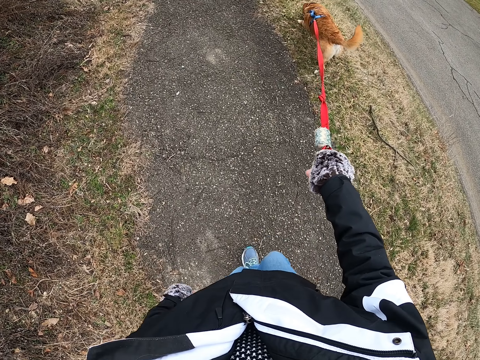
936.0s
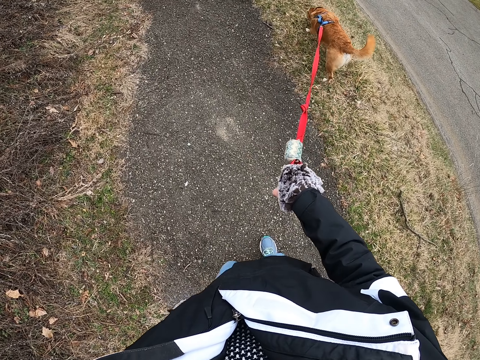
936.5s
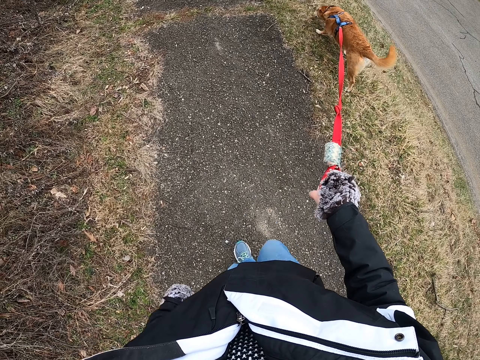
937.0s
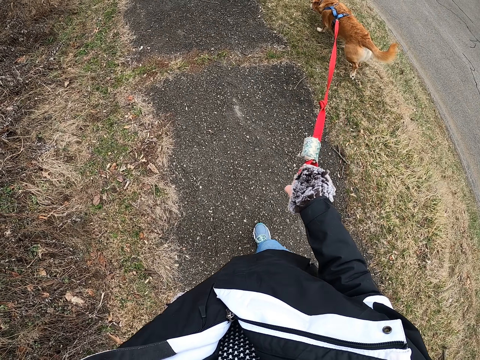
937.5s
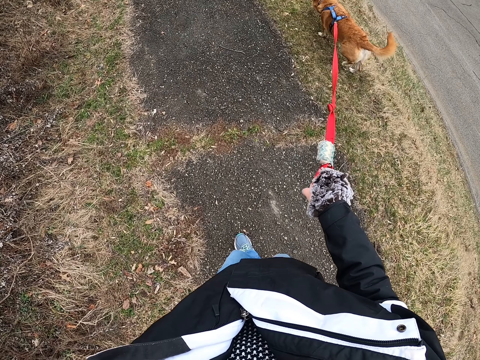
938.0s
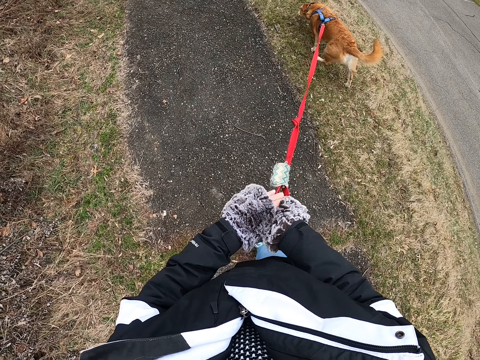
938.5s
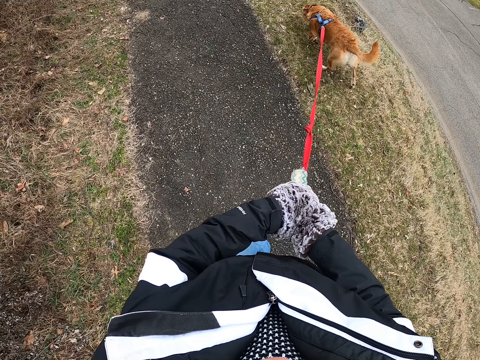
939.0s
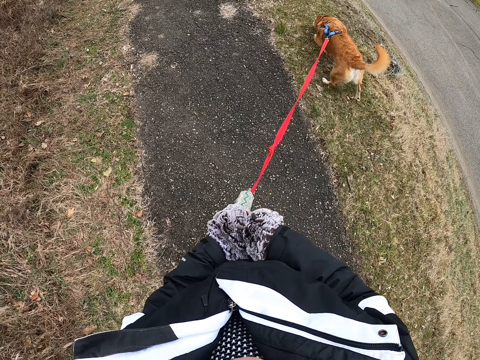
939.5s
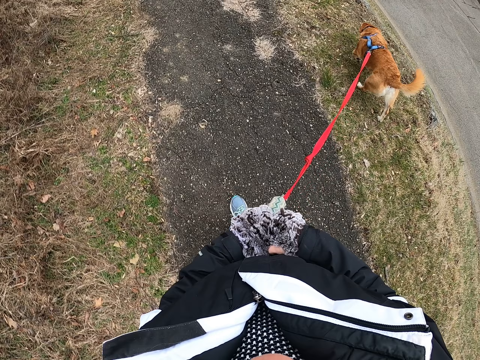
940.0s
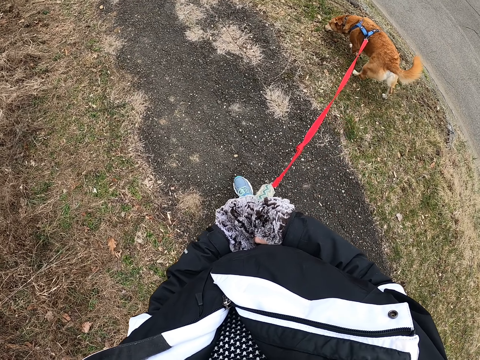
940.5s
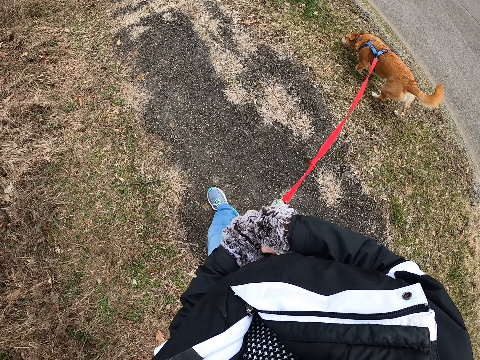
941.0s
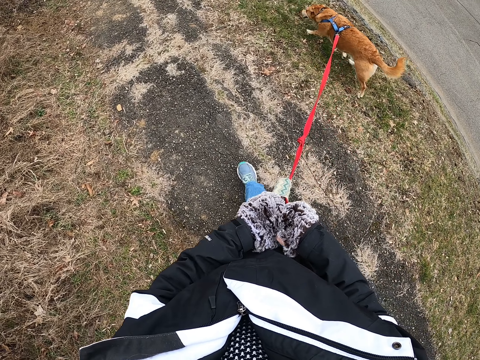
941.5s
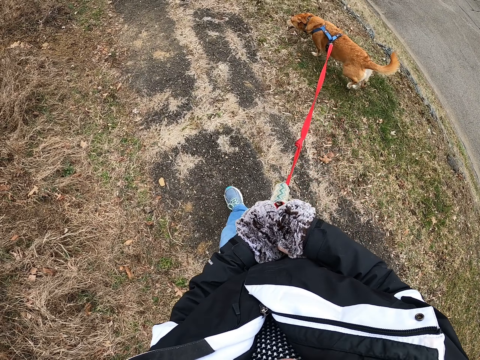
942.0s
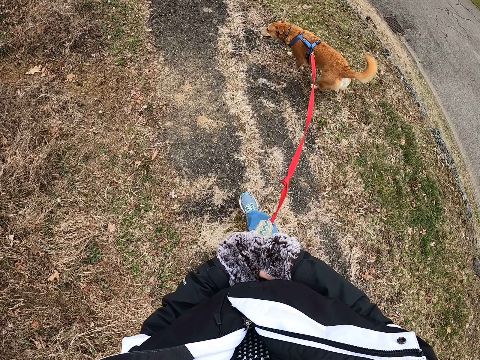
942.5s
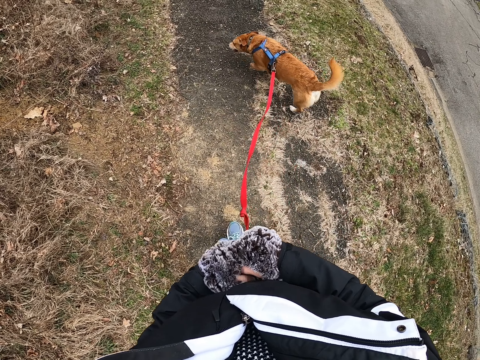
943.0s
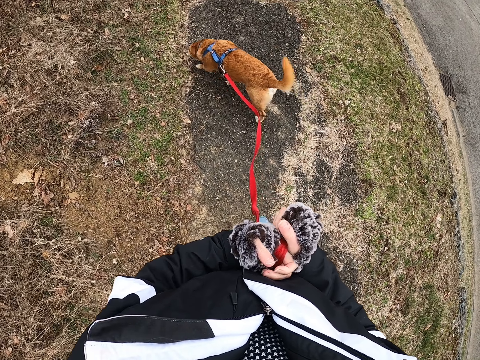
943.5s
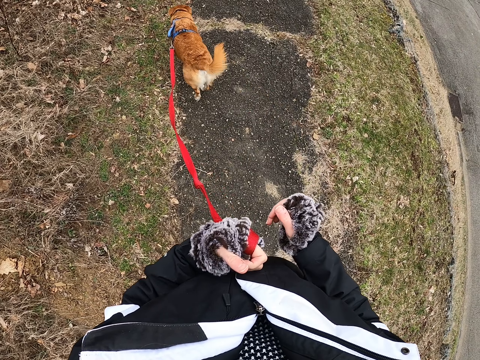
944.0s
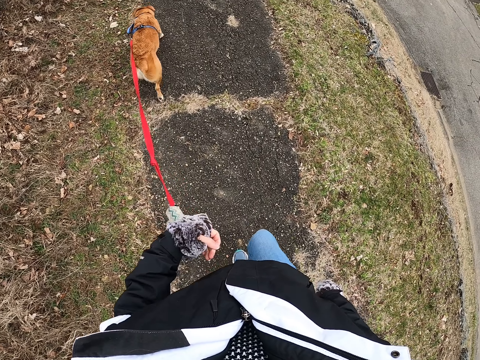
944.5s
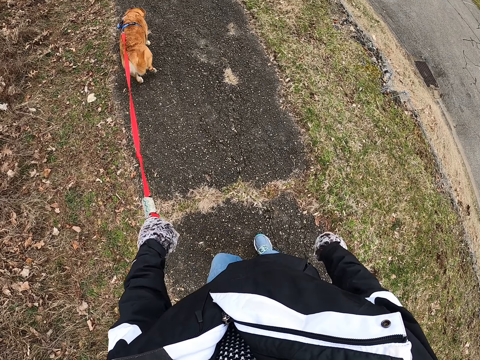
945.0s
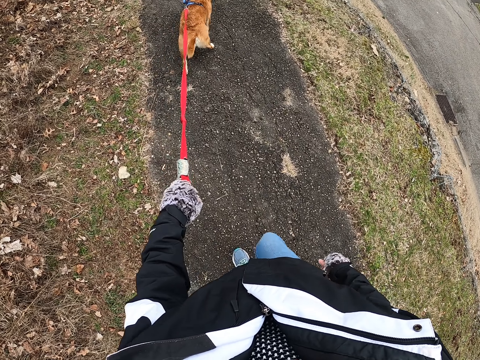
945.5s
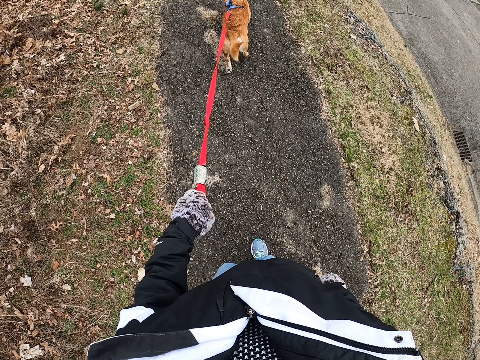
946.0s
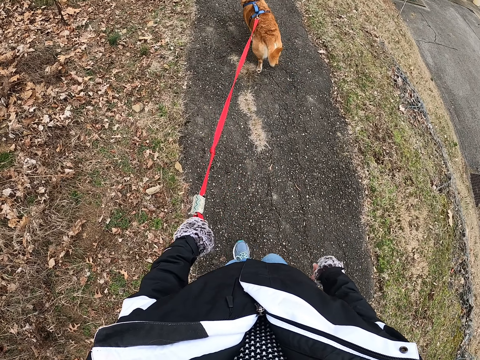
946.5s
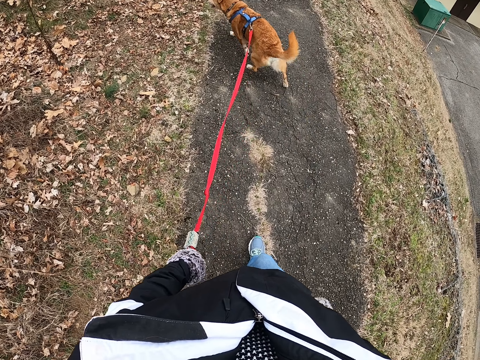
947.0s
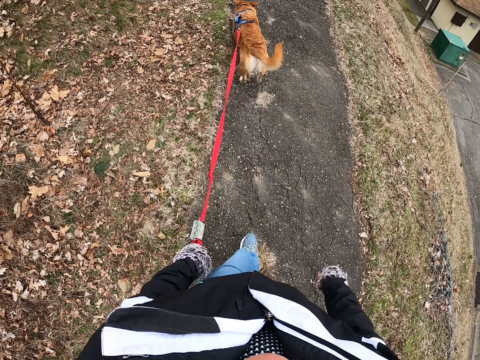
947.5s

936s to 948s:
The camera wearer pulls the leash. They hold the leash with both hands. They walk the dog on and off the sidewalk.

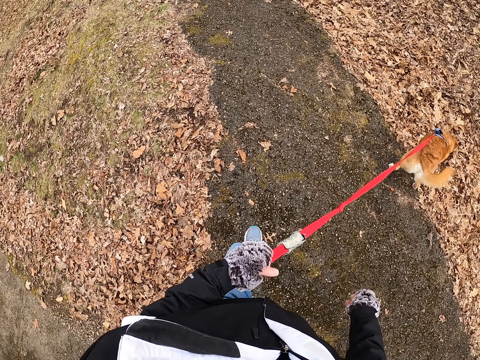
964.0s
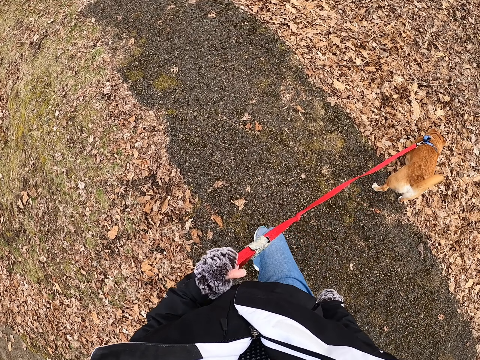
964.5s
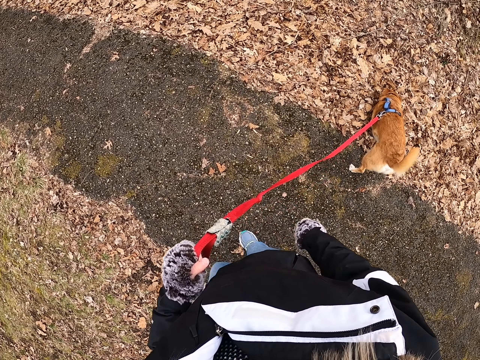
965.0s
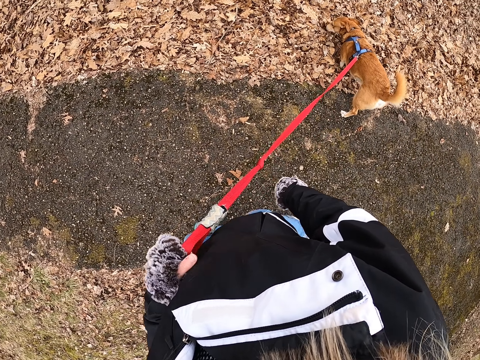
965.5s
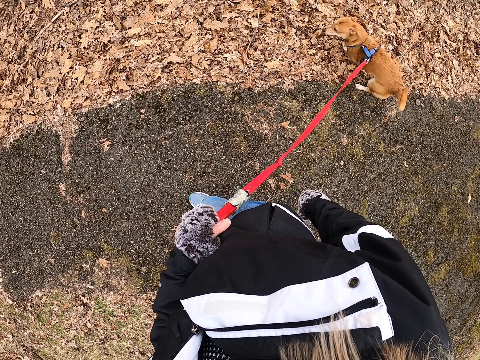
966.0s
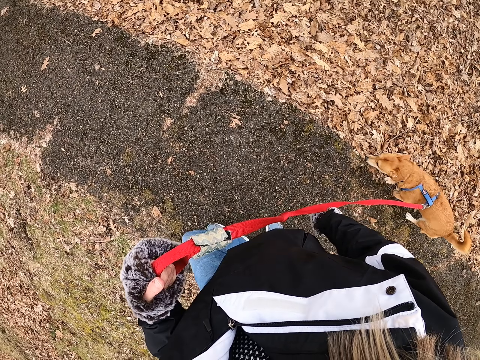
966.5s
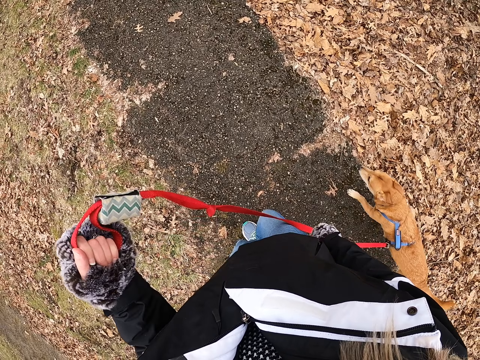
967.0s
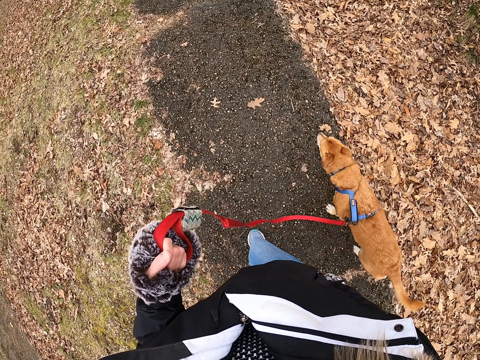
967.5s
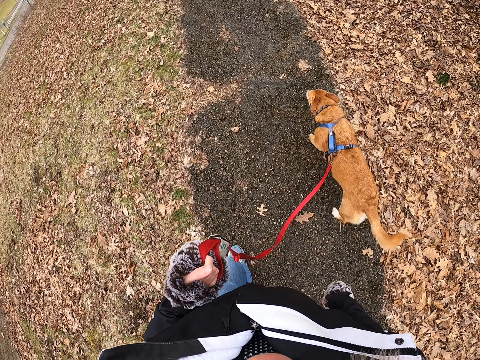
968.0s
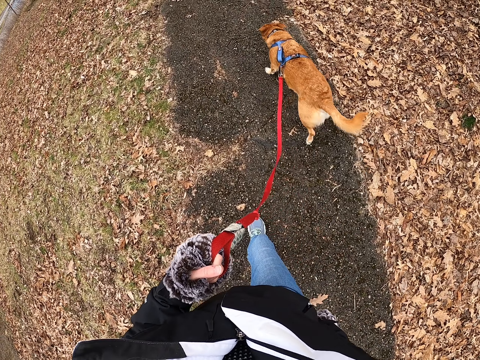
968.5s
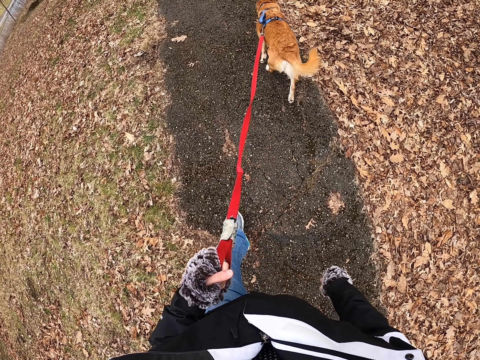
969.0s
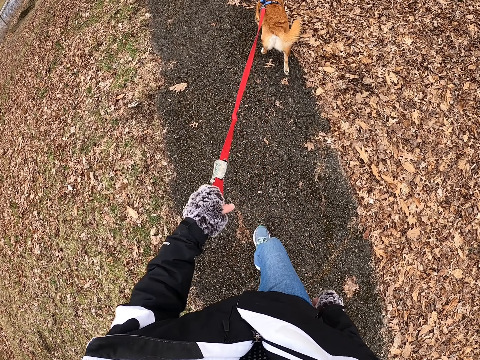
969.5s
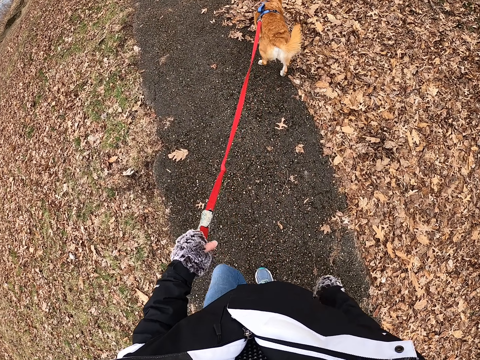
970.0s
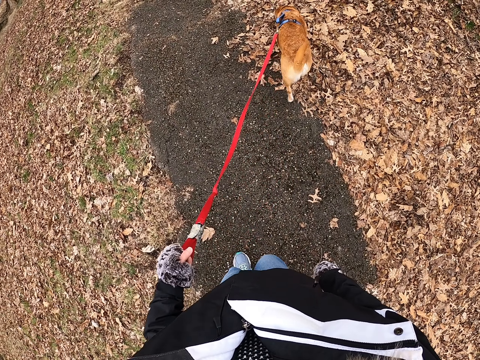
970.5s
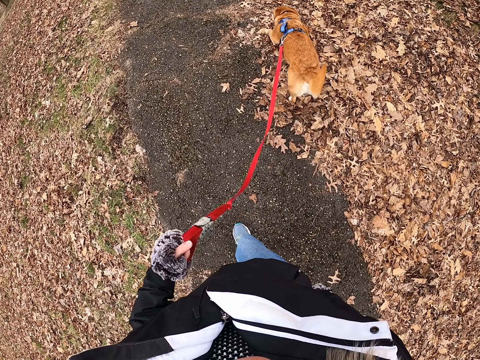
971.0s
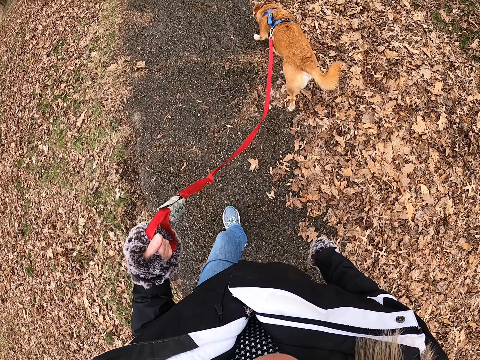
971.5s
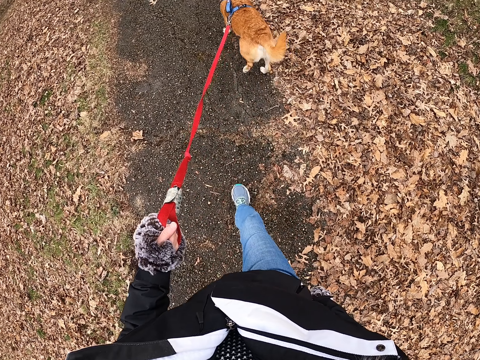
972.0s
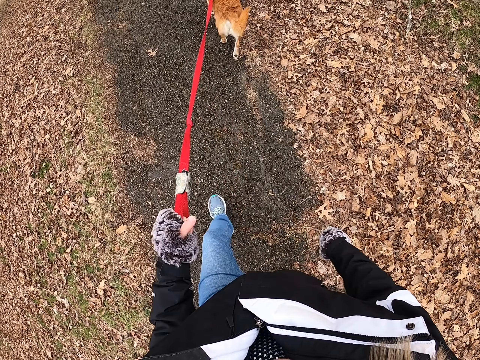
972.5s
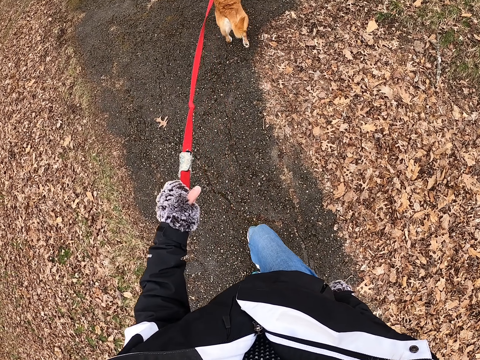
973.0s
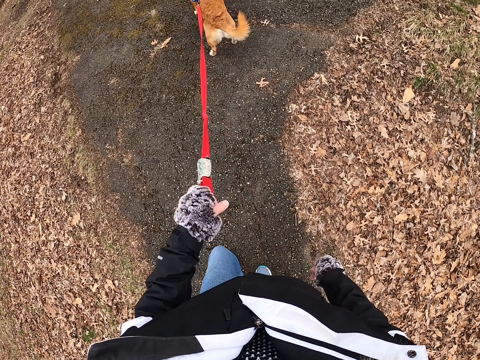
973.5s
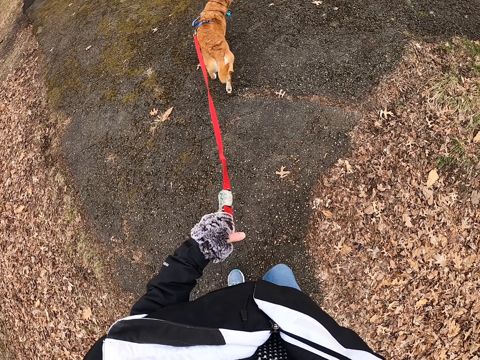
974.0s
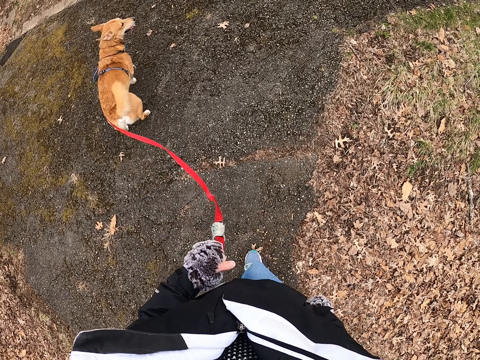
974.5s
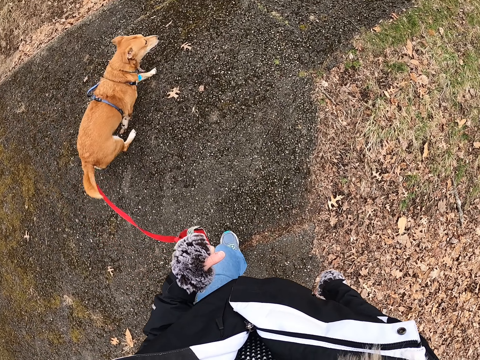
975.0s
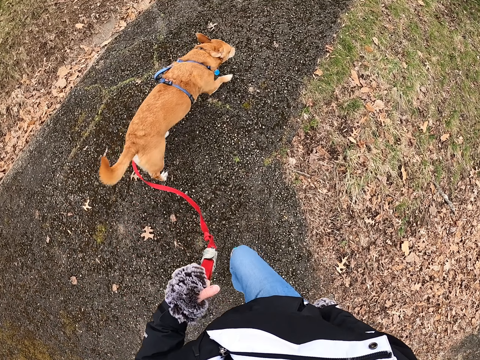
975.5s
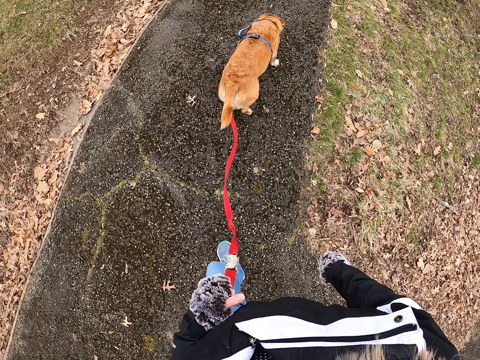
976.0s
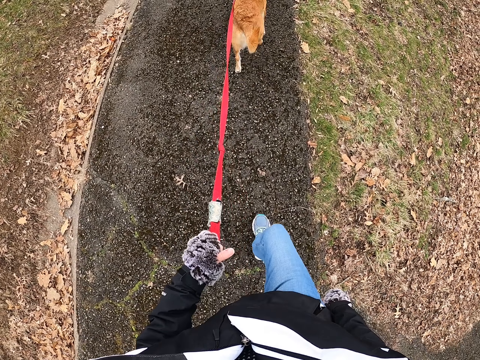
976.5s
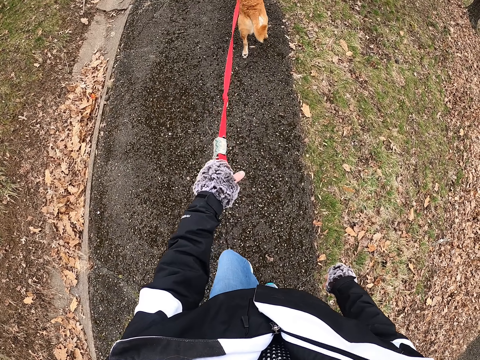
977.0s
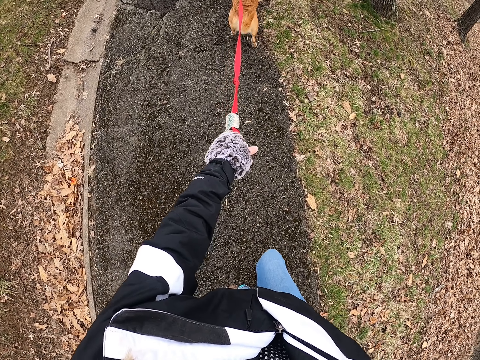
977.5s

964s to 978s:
The camera wearer pulls the leash. They walk on the sidewalk with the dog.
